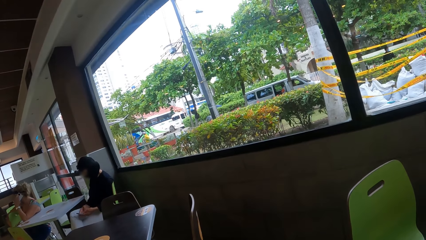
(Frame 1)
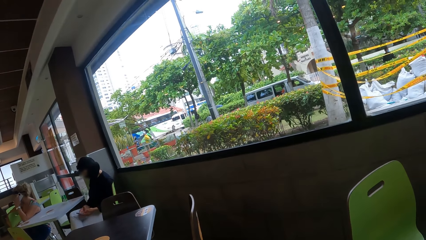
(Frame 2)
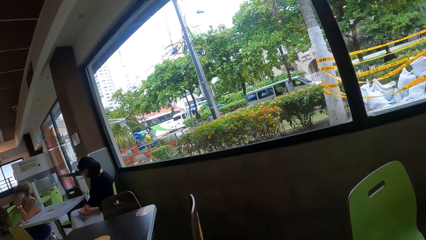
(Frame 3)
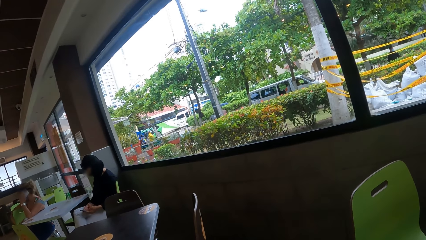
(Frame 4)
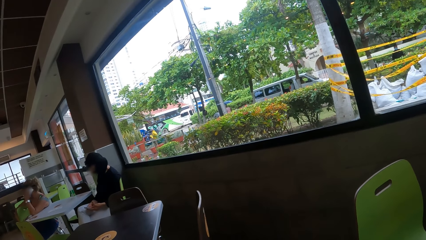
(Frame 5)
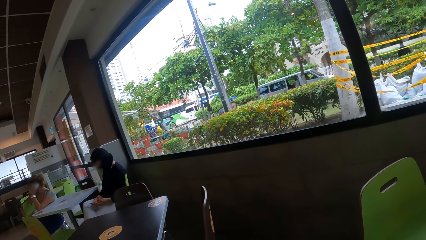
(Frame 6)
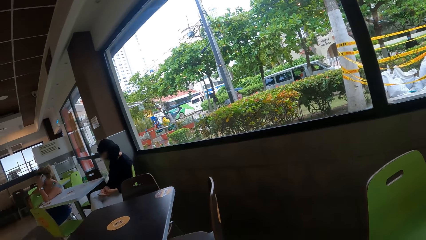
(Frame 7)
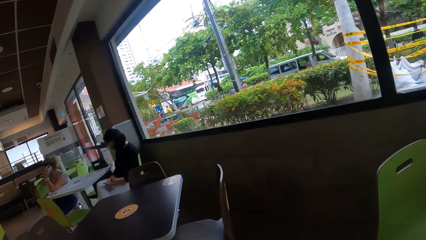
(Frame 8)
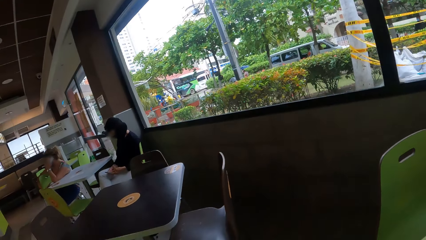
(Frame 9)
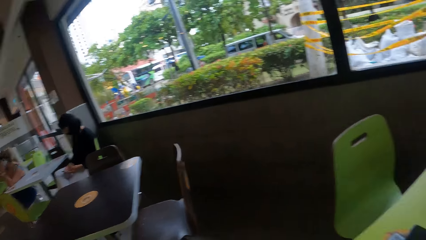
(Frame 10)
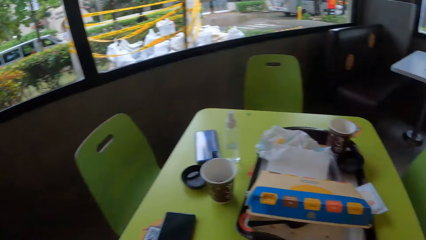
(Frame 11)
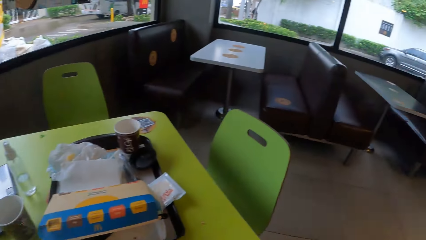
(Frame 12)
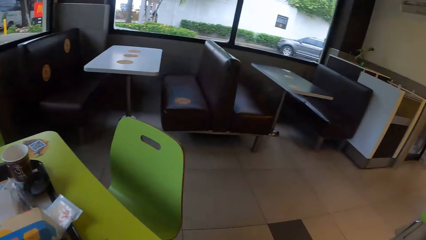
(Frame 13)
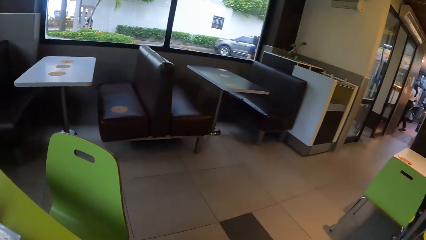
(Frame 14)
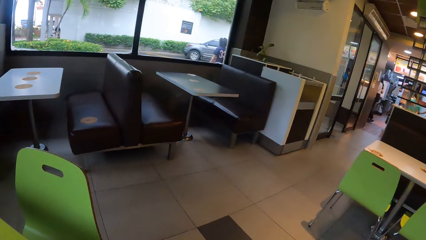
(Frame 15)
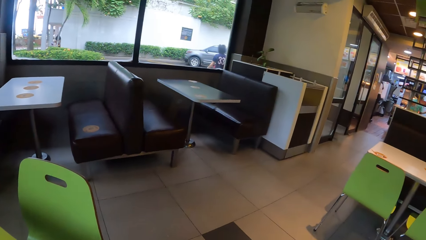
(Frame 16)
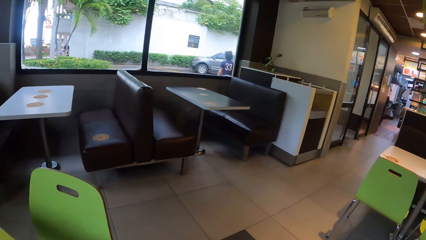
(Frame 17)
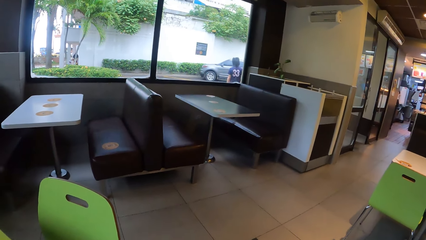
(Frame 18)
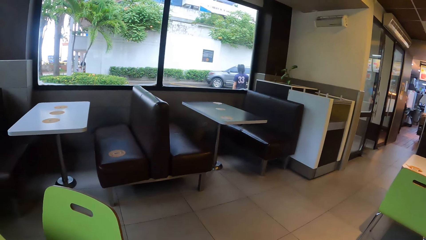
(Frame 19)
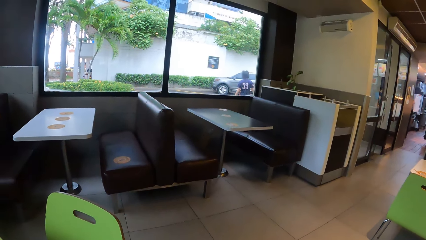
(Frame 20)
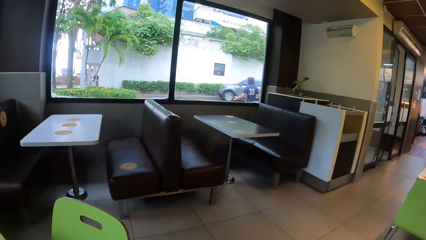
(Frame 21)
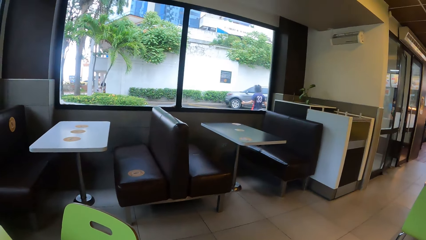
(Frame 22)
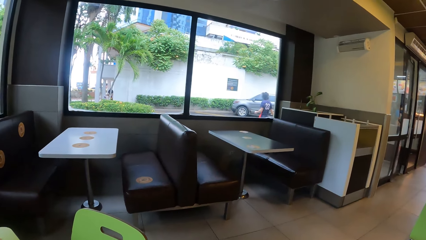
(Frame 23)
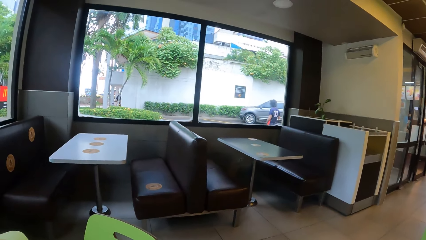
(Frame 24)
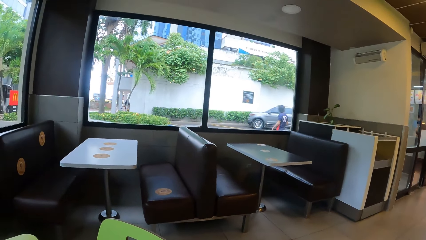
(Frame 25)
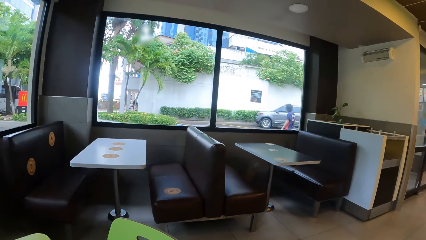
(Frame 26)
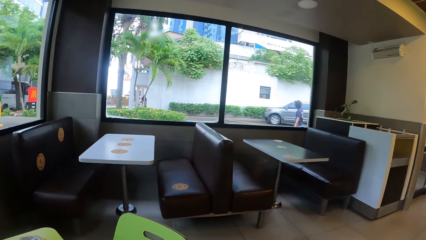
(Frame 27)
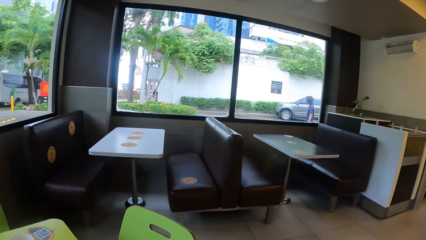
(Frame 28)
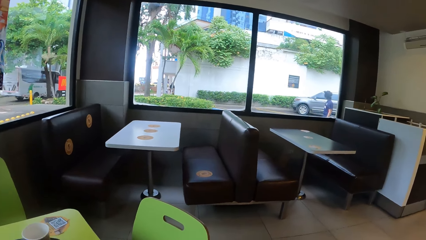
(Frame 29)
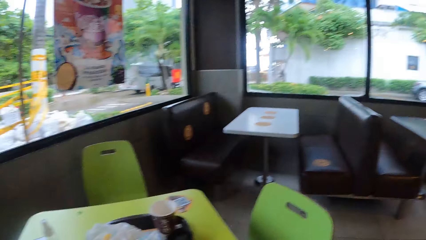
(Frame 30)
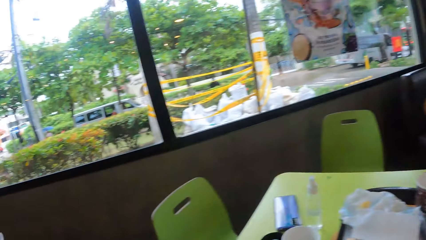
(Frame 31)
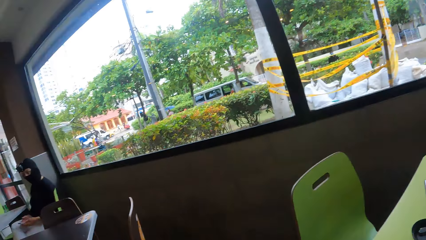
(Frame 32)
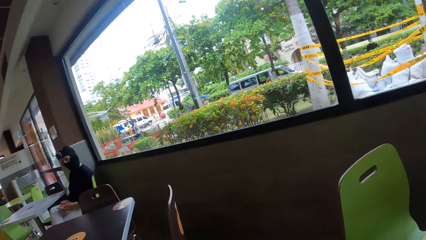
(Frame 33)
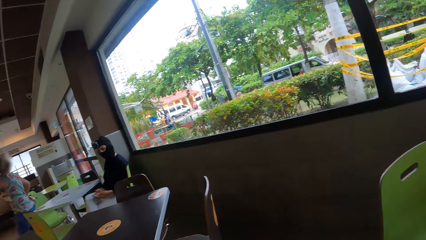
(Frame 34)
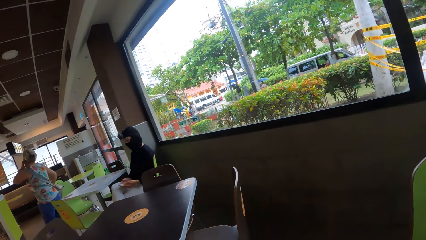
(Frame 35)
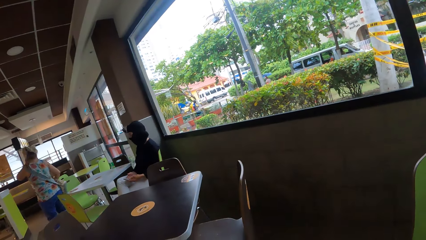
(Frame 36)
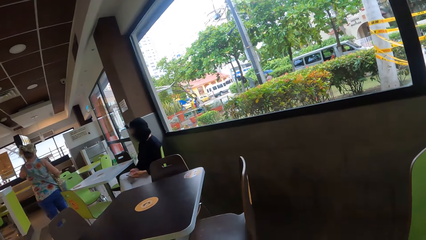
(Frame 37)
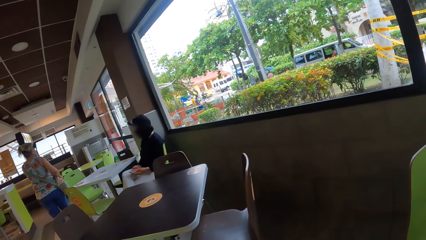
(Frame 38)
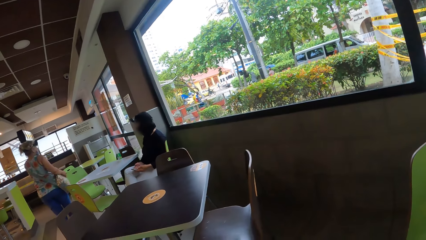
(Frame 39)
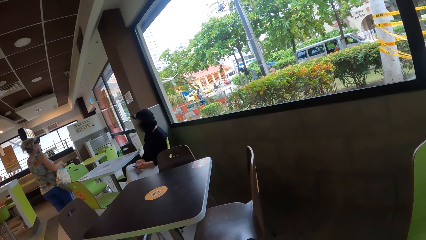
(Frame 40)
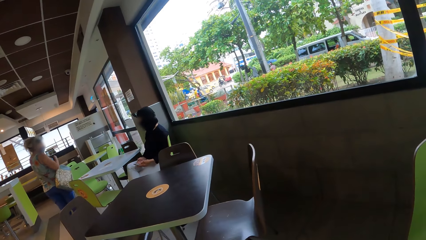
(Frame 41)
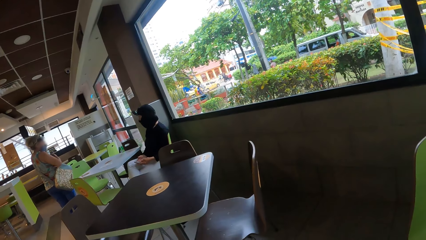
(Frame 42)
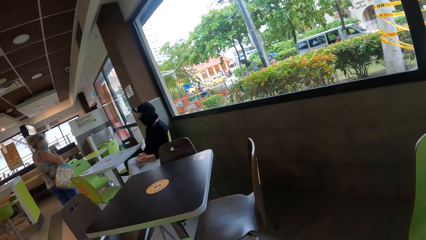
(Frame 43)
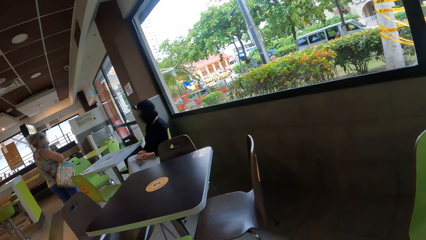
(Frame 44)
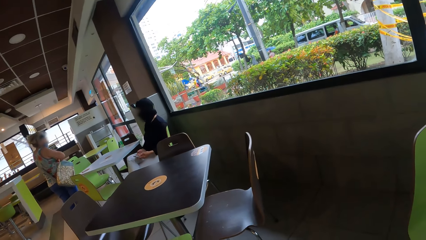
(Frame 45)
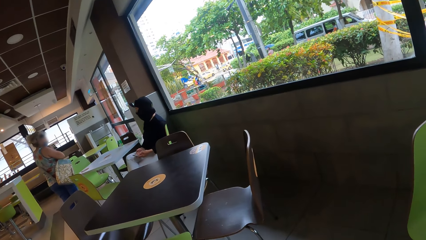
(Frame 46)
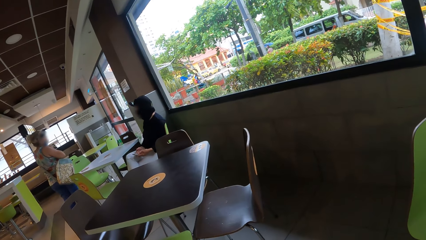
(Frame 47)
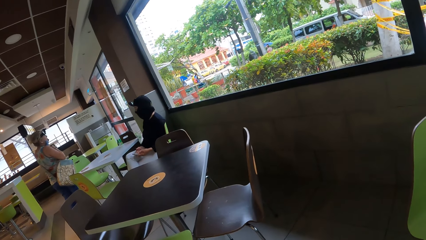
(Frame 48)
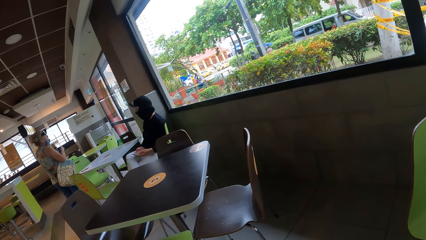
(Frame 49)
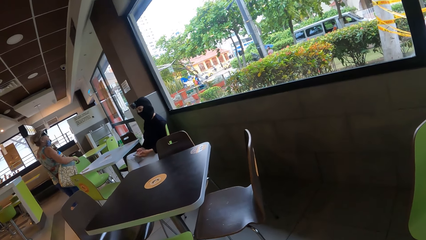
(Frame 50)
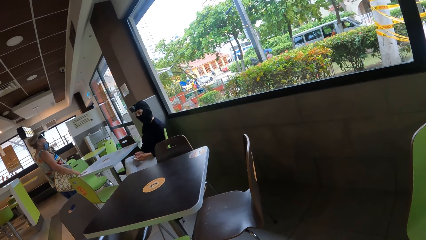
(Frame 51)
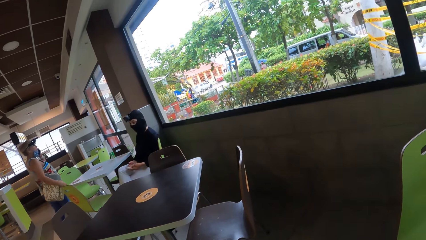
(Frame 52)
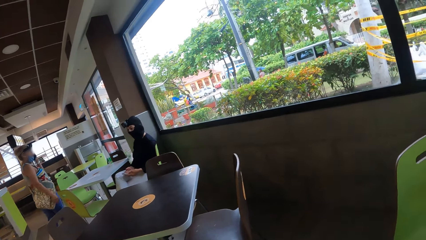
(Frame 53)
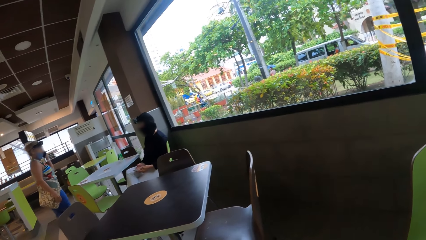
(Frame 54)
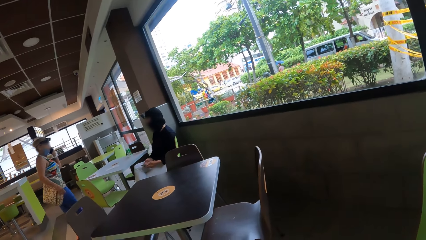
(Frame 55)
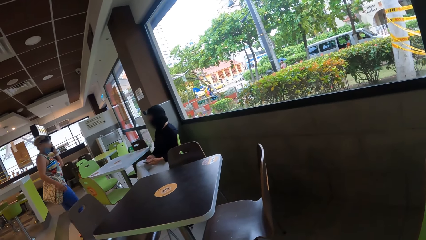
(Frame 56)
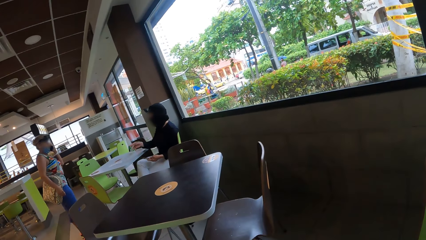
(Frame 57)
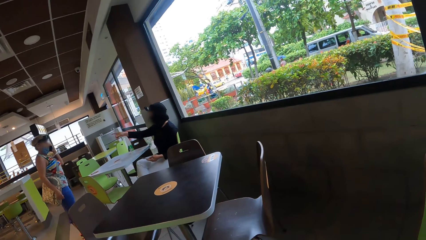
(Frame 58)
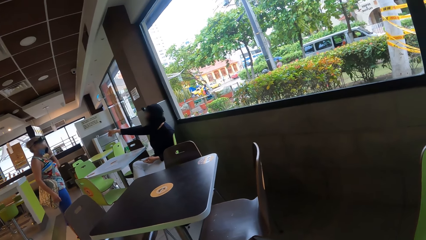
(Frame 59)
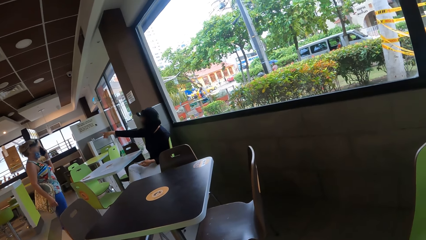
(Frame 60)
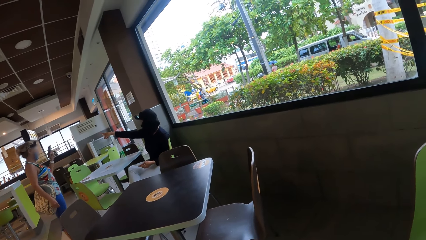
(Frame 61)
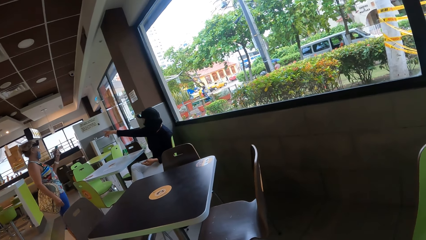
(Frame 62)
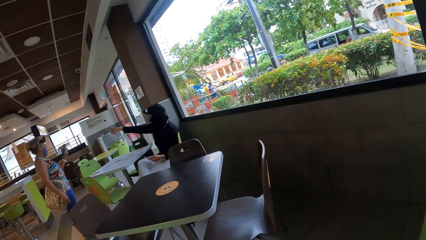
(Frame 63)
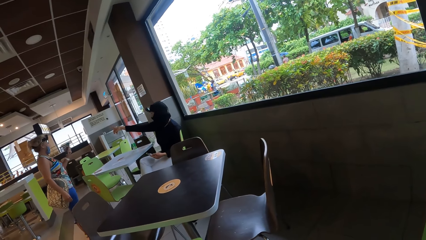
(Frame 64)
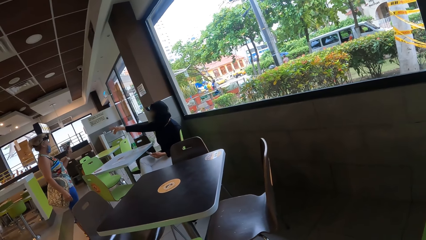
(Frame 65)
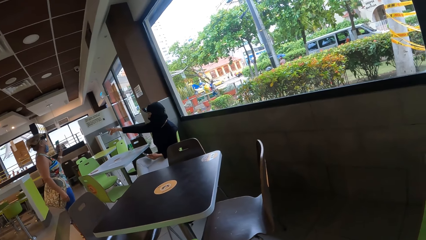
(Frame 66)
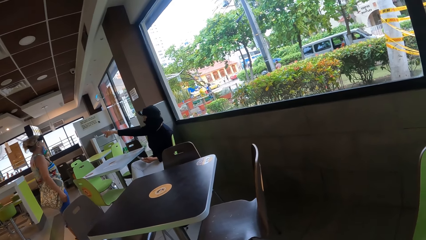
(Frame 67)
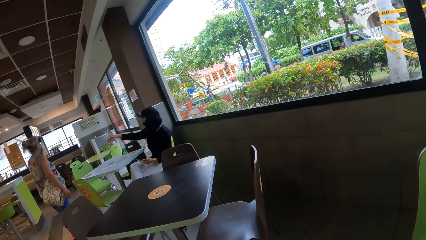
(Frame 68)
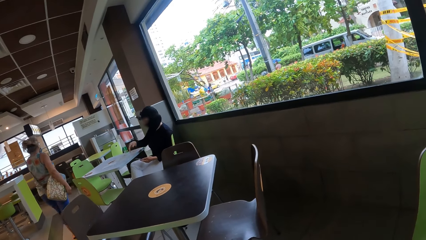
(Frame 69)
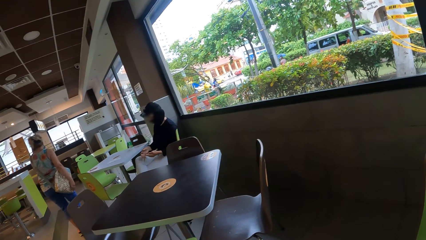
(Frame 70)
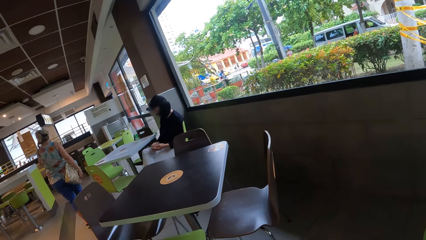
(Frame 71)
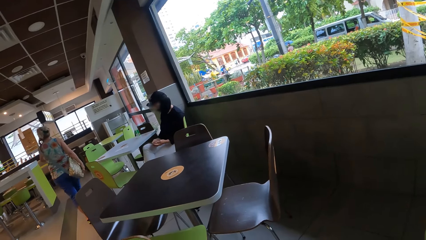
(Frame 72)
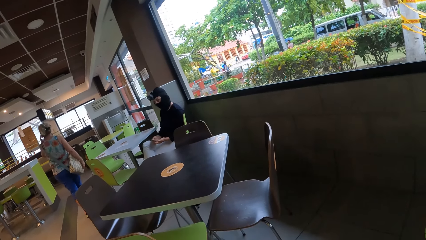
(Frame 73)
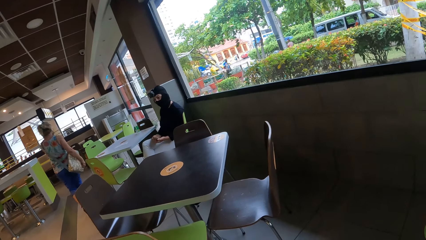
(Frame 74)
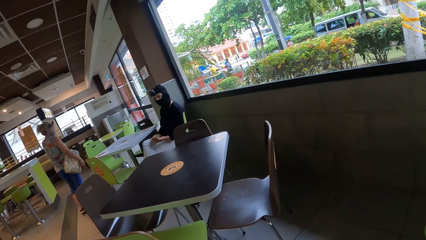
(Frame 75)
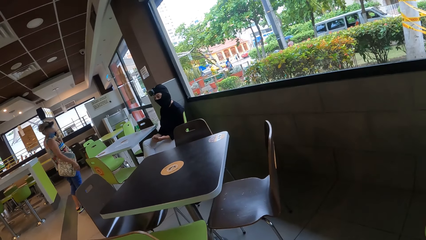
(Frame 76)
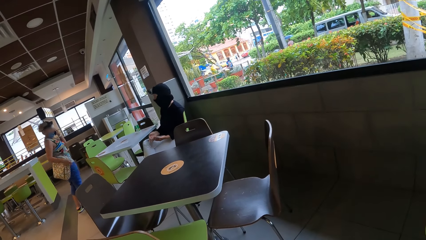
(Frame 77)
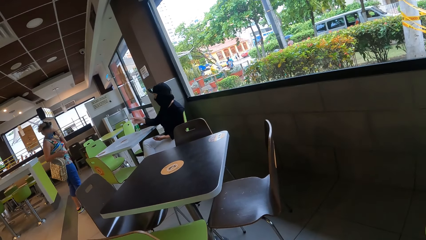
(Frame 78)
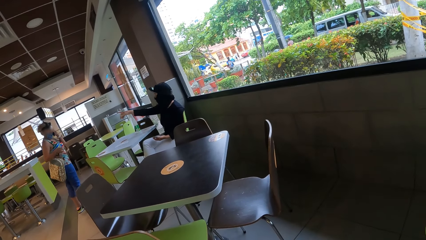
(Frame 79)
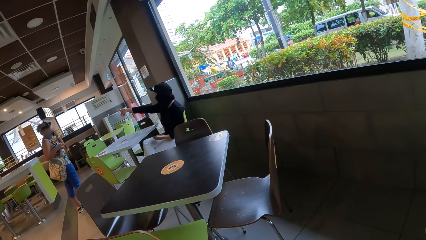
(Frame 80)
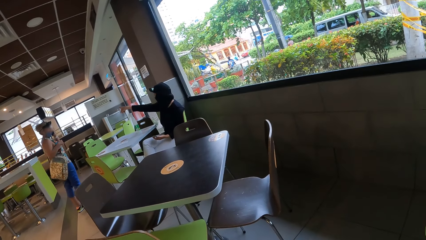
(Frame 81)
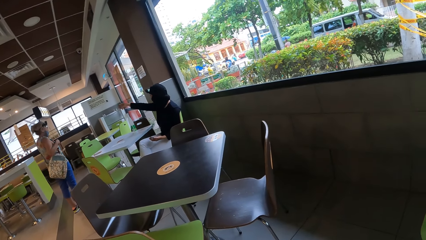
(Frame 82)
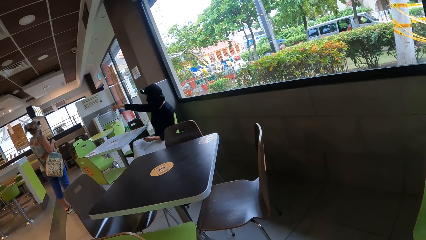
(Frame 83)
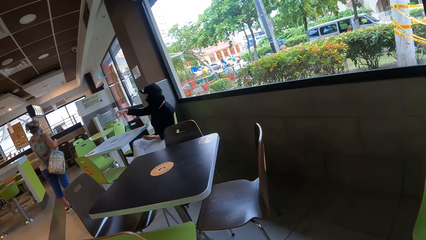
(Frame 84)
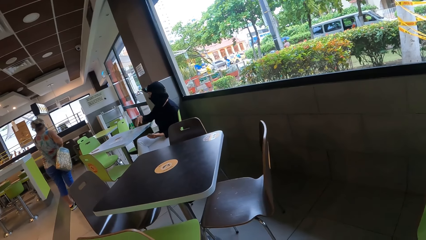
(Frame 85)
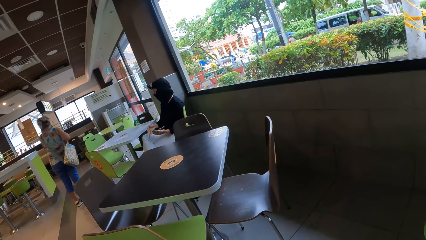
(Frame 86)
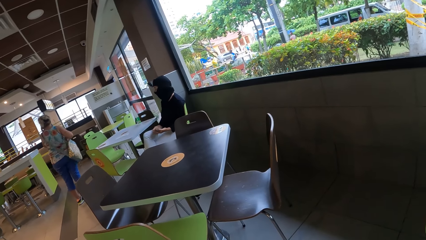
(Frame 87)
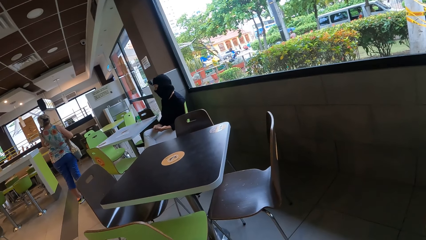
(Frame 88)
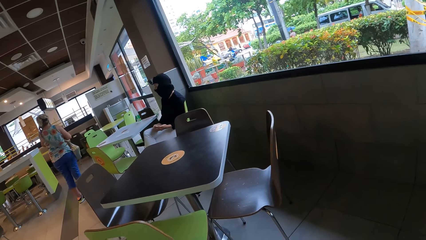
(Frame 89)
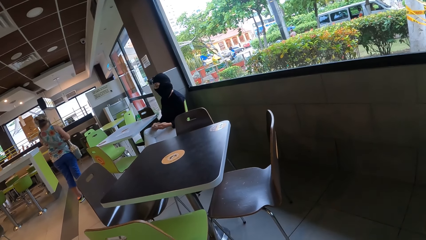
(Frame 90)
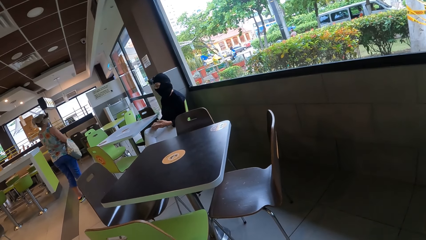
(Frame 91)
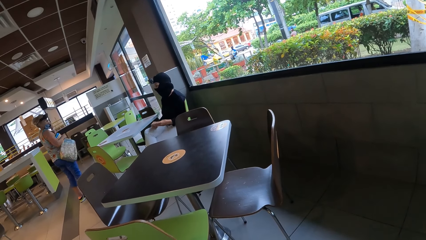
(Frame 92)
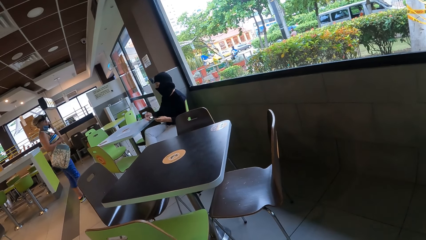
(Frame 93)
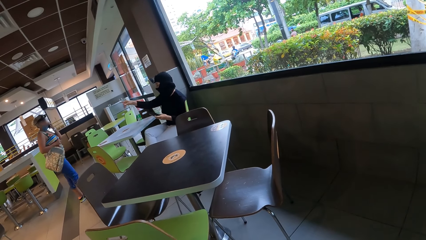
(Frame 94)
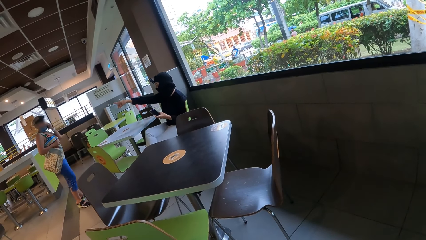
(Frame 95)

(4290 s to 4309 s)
The camera wearer looks around the room. They look around the window.
